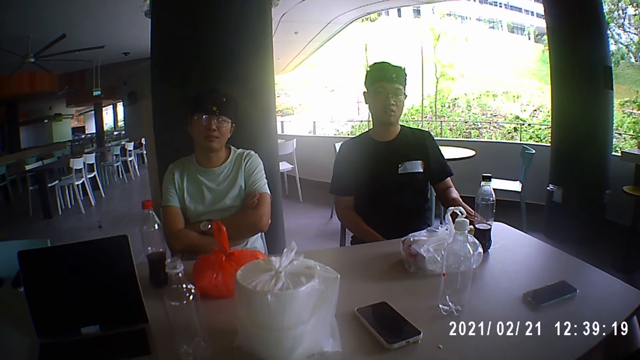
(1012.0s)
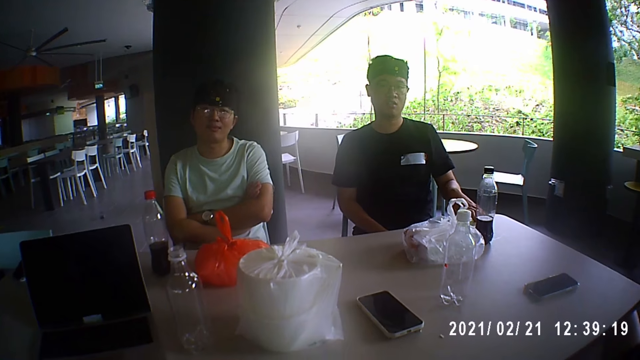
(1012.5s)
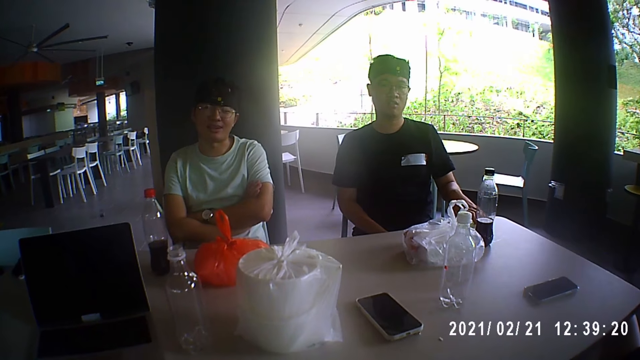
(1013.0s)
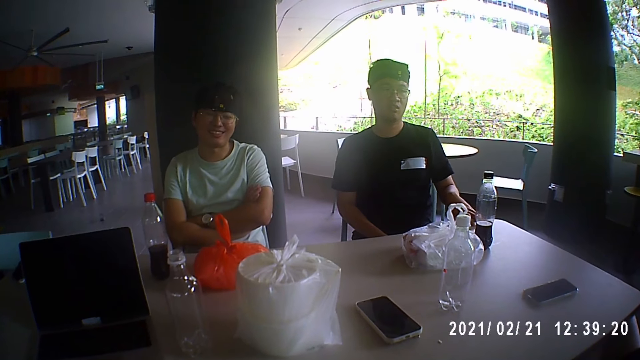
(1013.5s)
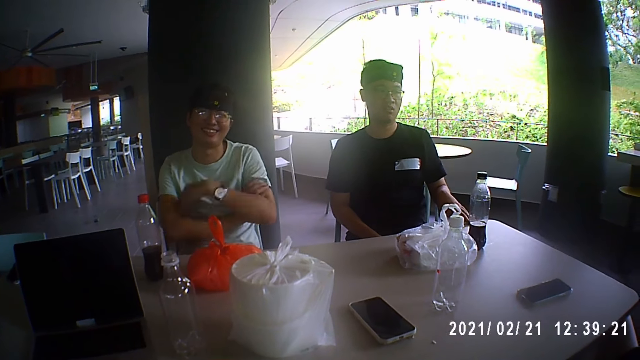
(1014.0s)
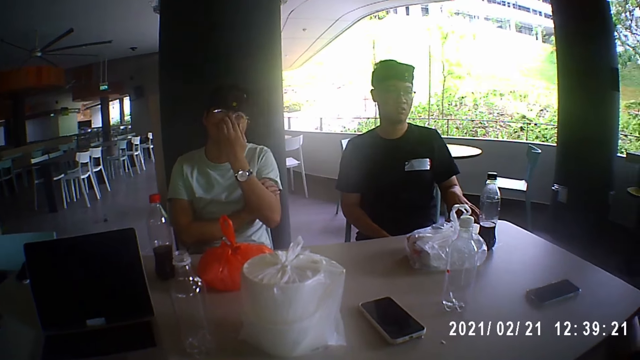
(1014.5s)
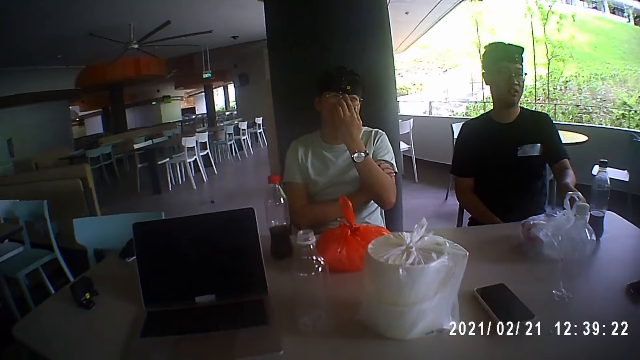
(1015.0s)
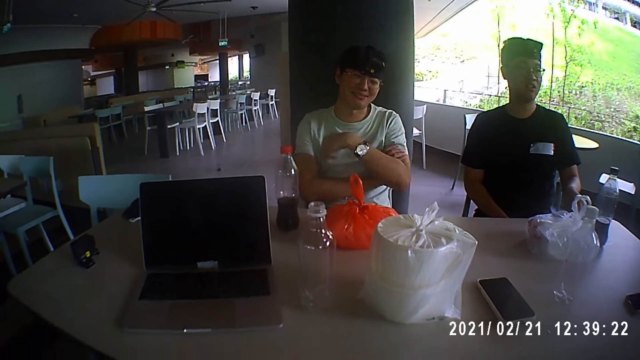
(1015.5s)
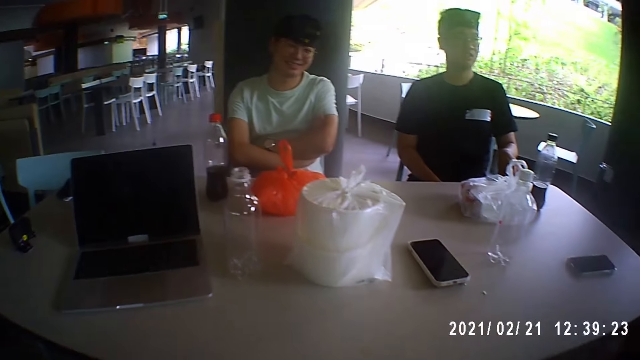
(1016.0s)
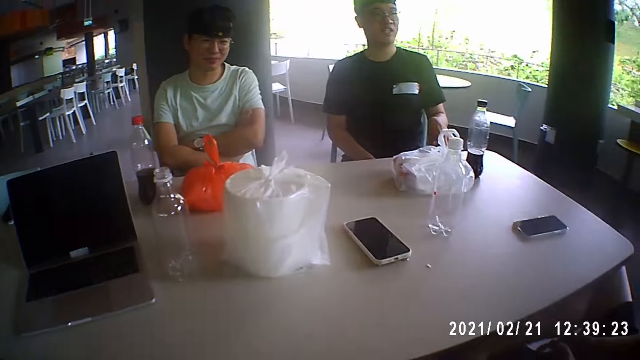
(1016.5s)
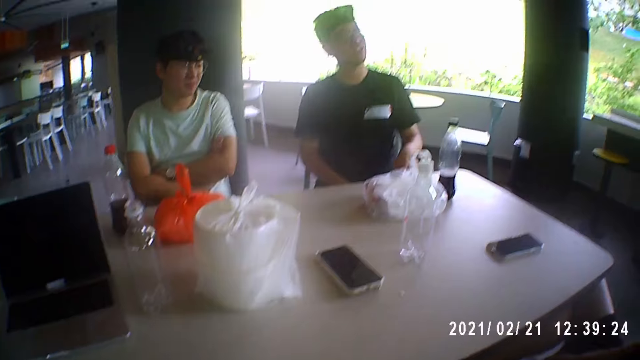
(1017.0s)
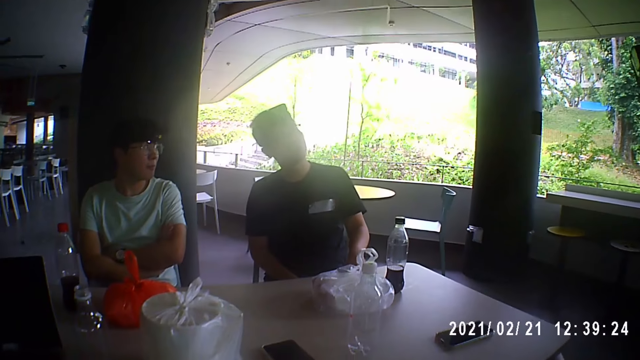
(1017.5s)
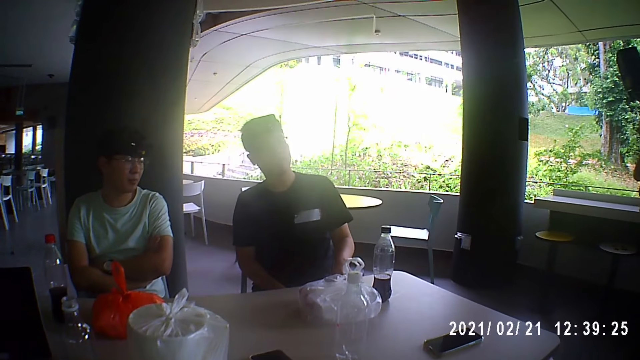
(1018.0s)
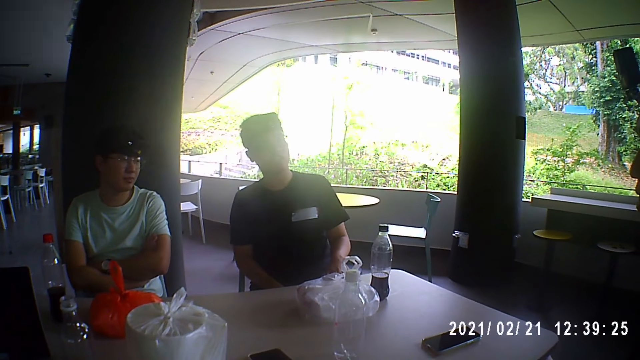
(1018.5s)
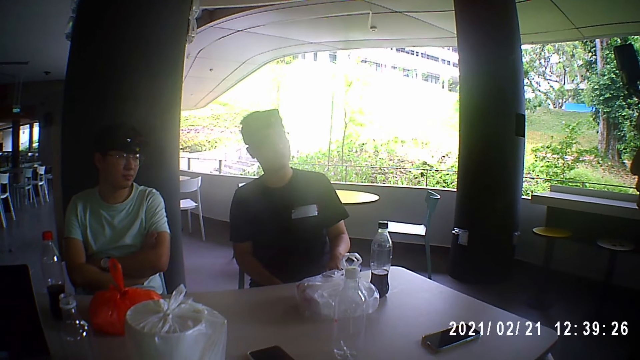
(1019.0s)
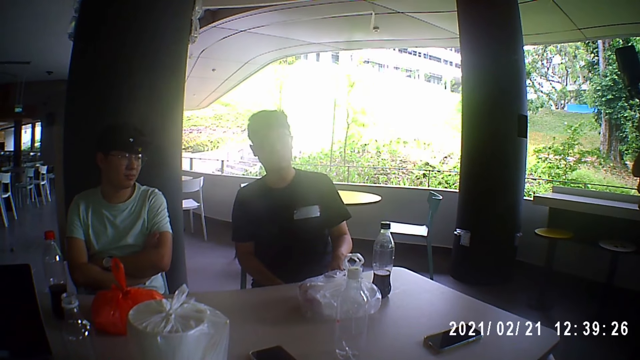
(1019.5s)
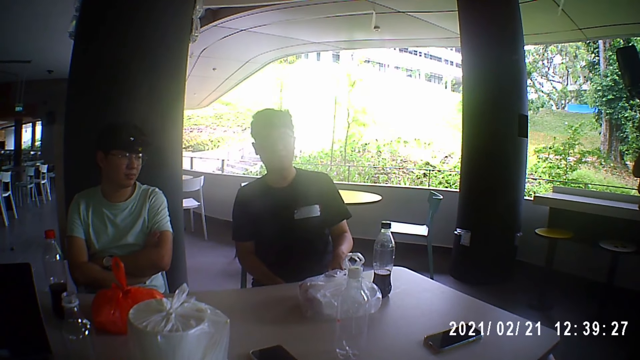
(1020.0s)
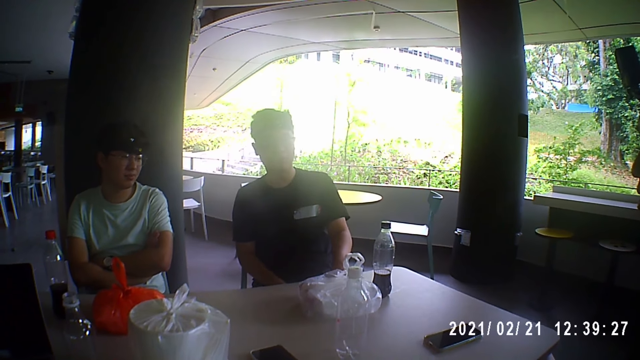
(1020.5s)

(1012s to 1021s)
A man laughs. Another man adjusts a pair of glasses on his face with his left hand. A third man talks to the camera wearer, the first man and another man.

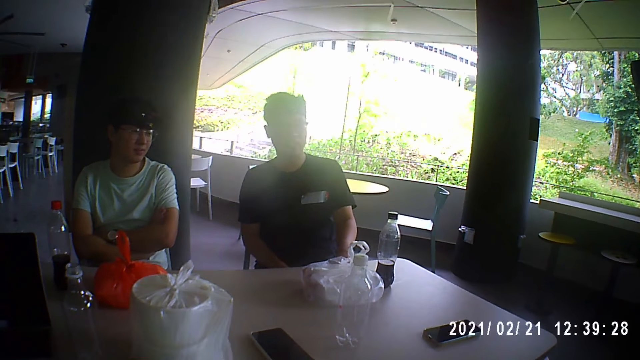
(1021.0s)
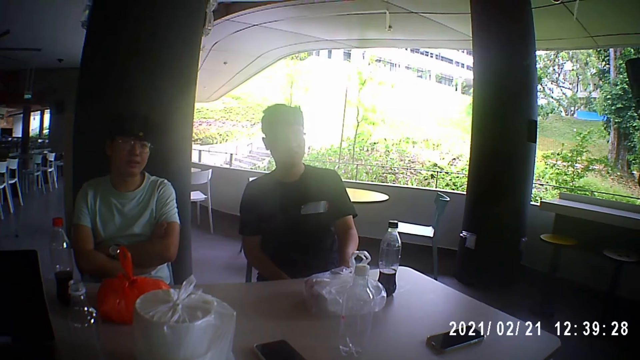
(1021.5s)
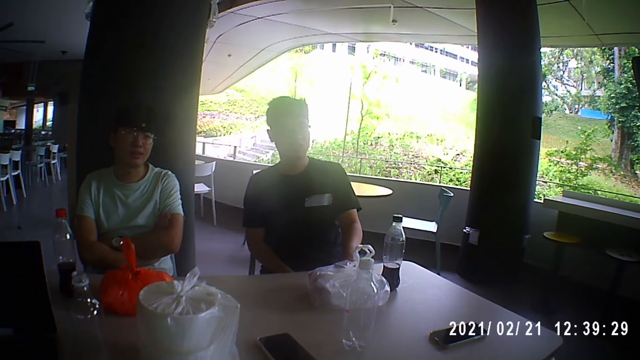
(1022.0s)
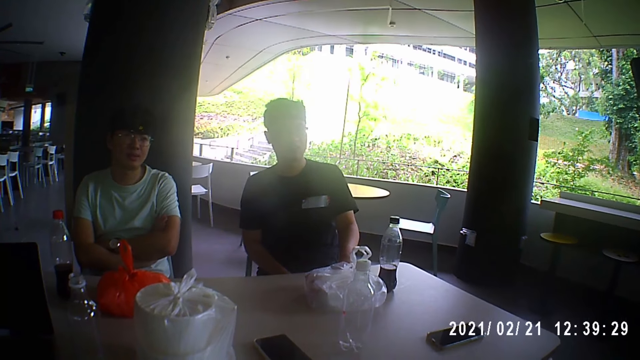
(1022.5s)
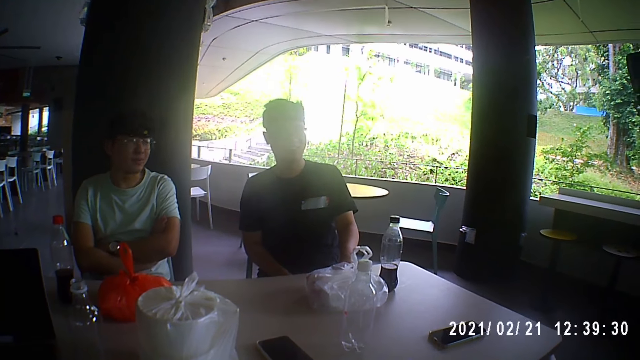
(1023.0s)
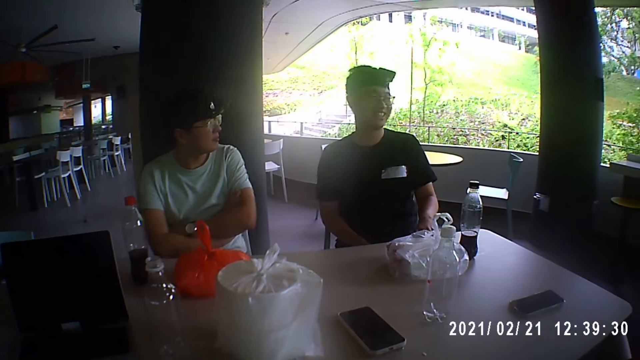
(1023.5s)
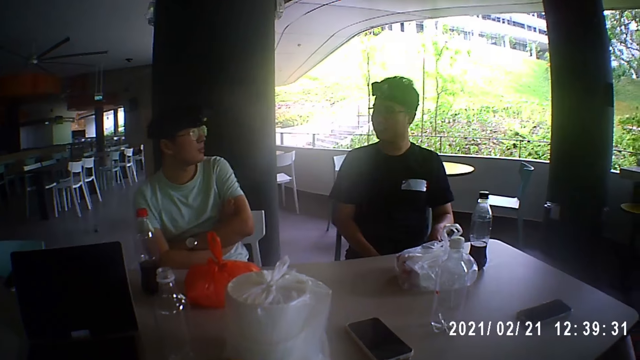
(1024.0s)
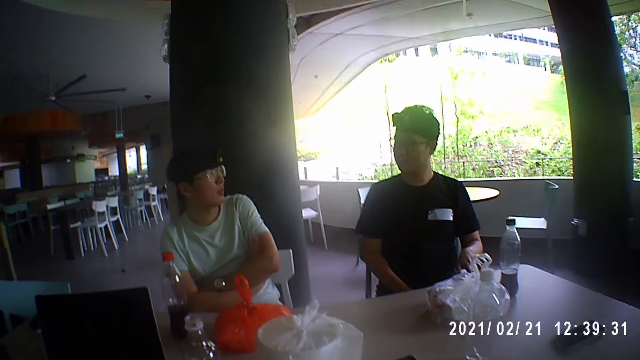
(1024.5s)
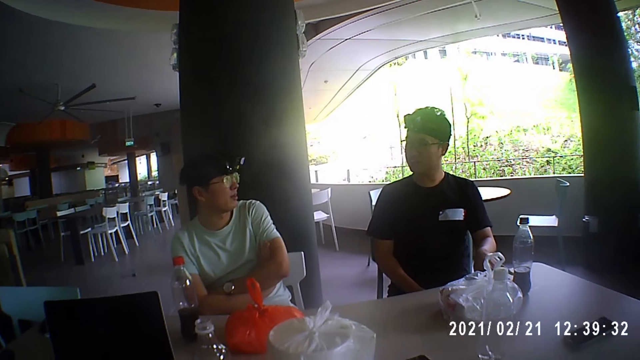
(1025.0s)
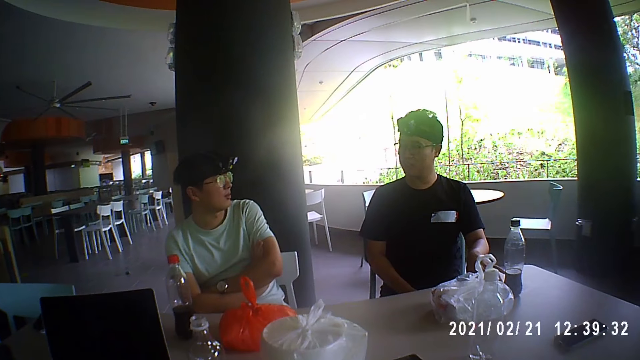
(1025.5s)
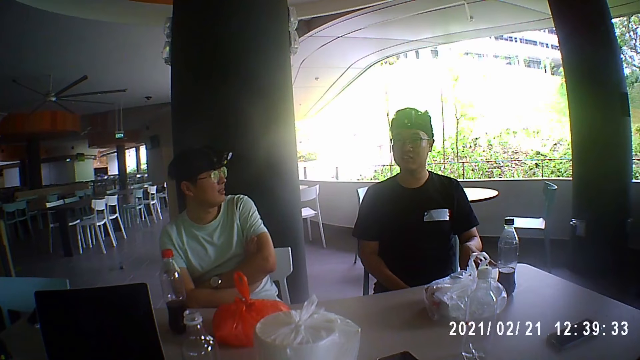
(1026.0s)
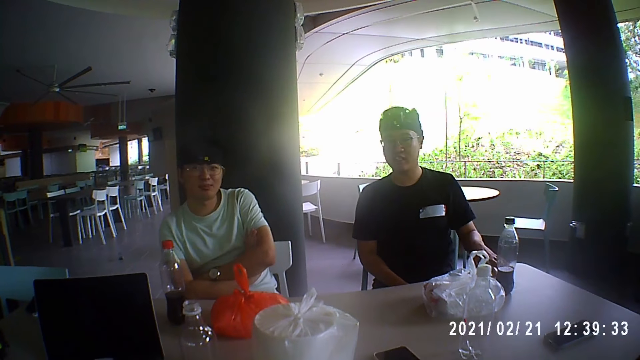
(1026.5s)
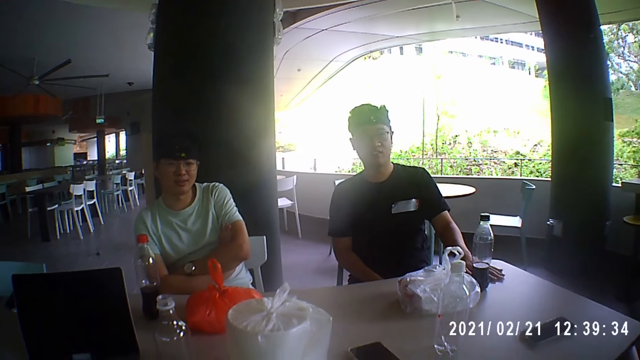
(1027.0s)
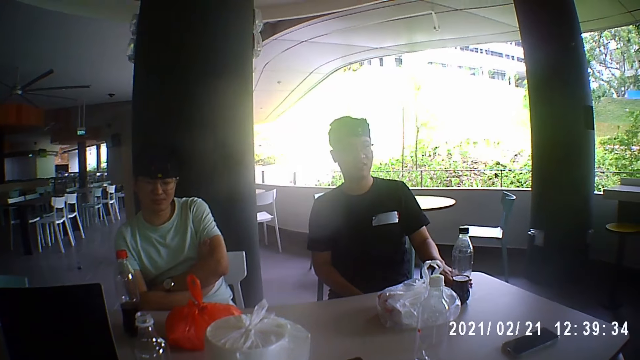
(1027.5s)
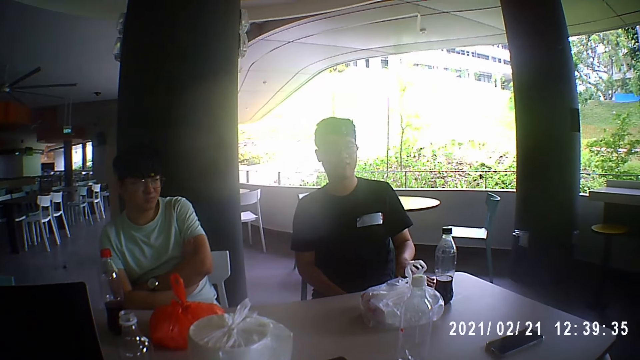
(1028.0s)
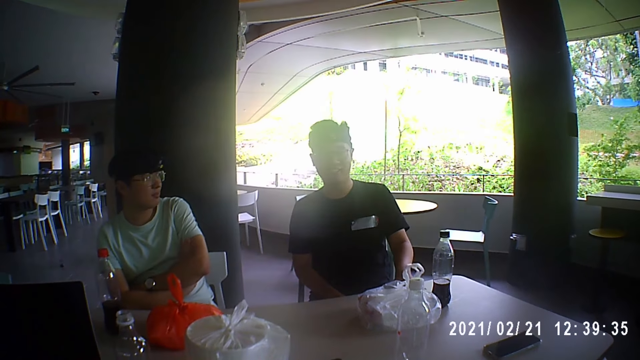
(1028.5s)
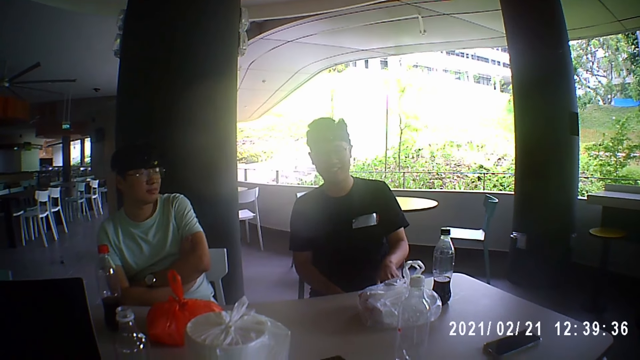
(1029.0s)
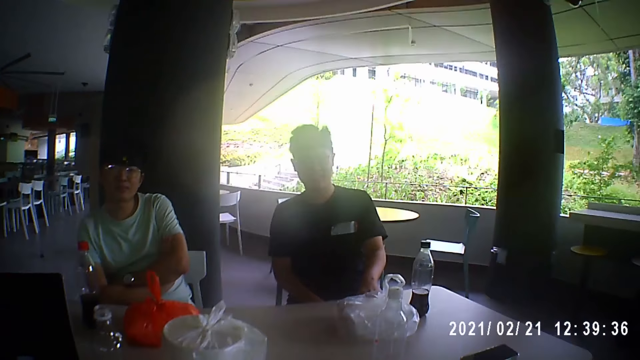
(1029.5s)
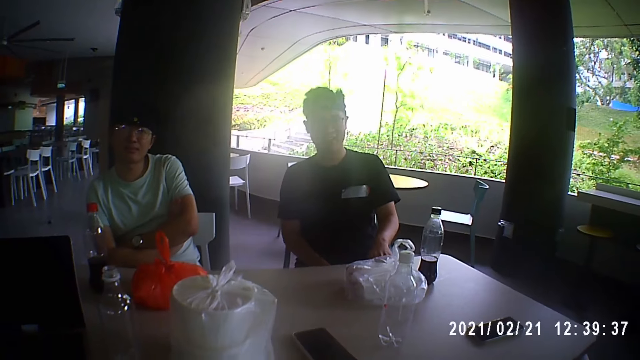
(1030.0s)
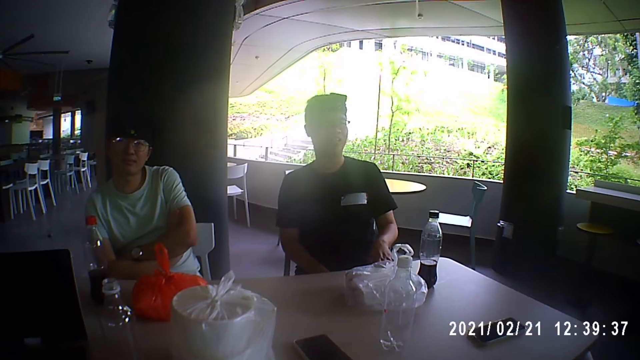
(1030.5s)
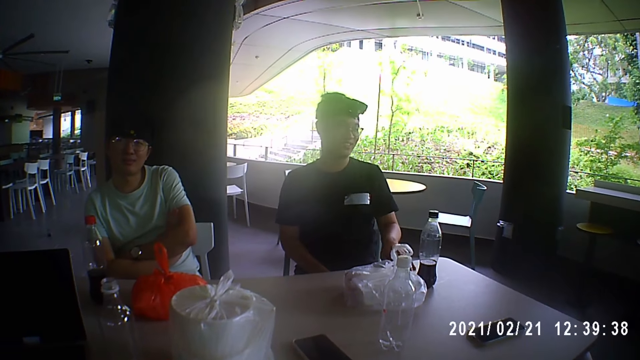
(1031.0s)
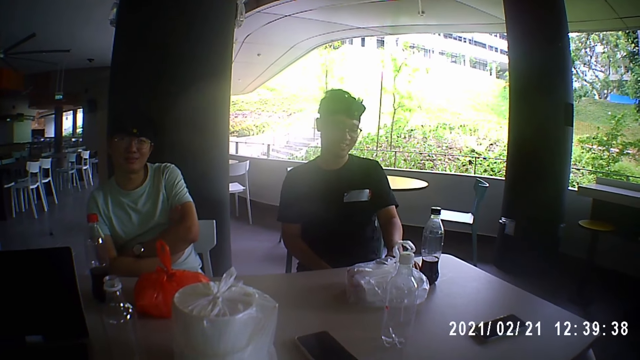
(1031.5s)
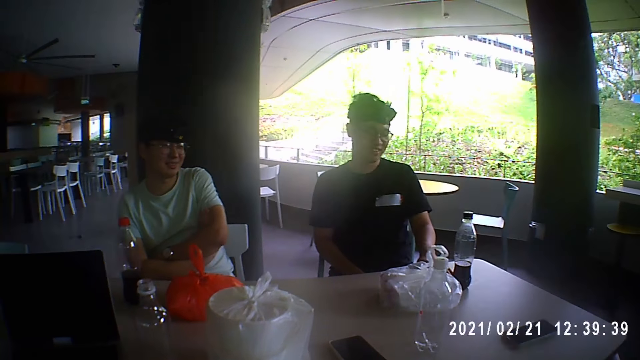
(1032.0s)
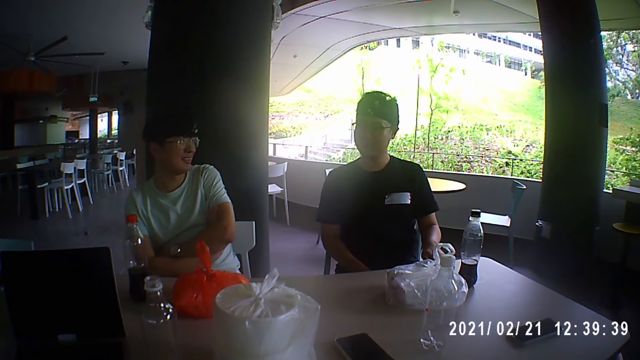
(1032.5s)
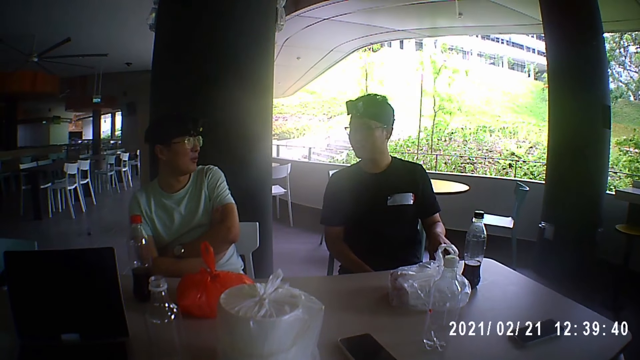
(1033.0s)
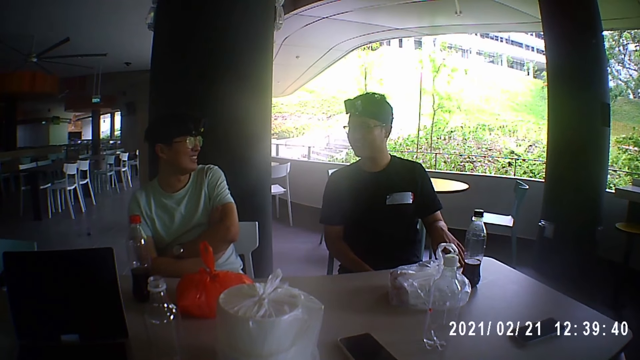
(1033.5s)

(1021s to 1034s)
A man talks to another man. A third man places his left hand on the table and moves his left hand on the table.
